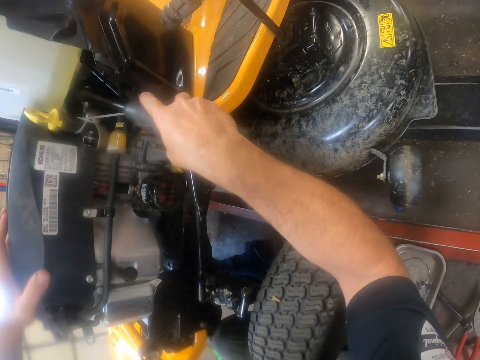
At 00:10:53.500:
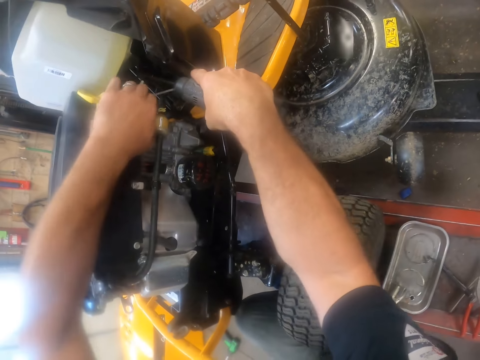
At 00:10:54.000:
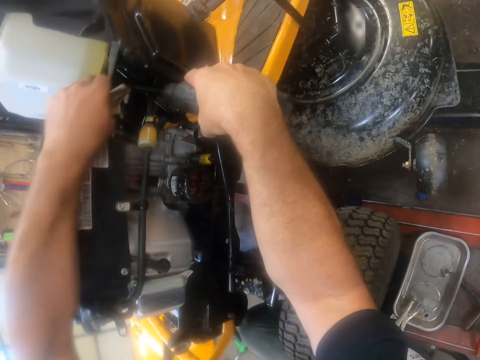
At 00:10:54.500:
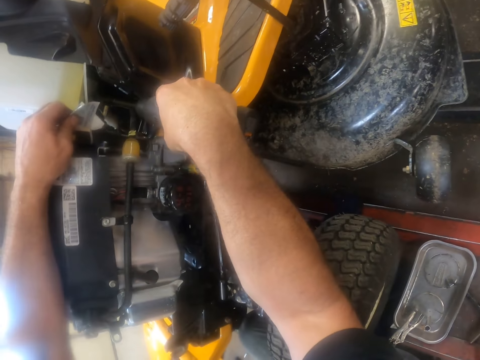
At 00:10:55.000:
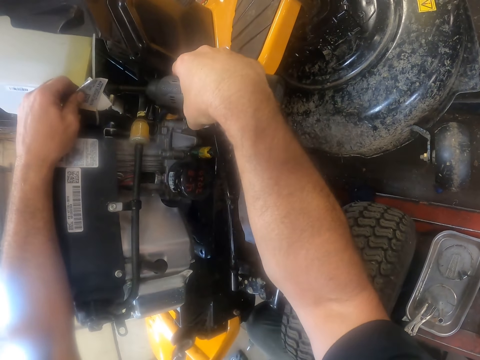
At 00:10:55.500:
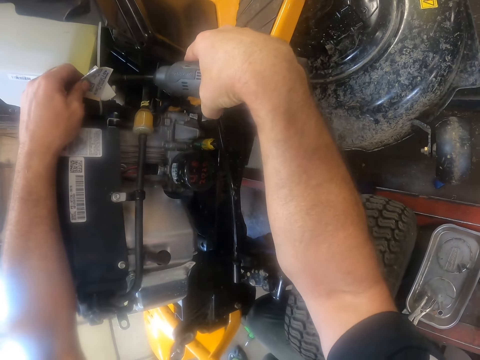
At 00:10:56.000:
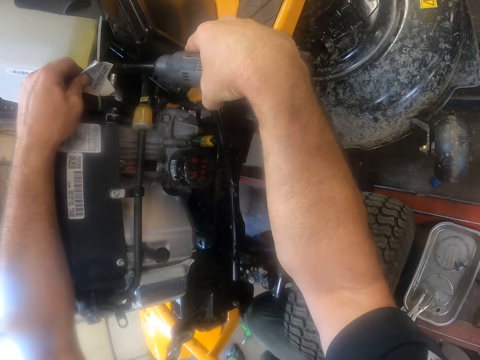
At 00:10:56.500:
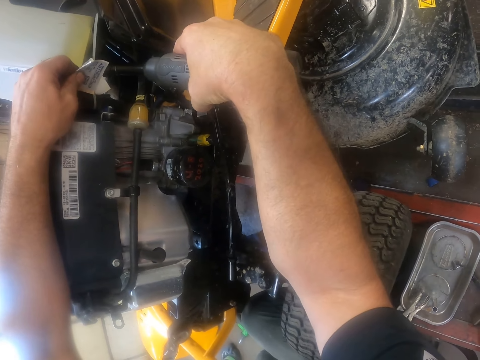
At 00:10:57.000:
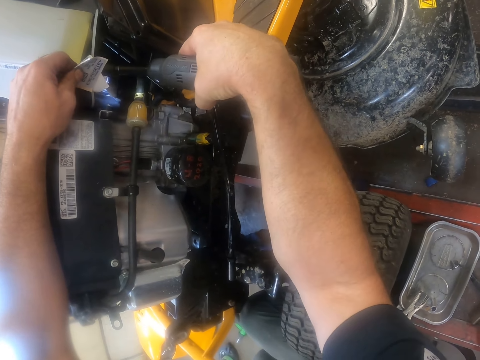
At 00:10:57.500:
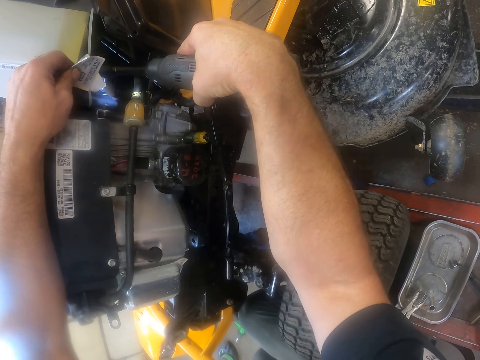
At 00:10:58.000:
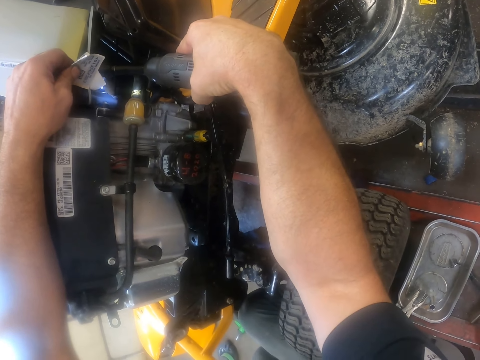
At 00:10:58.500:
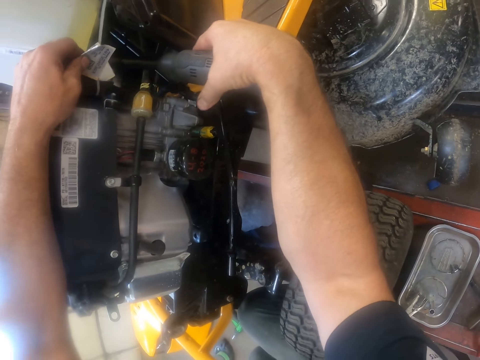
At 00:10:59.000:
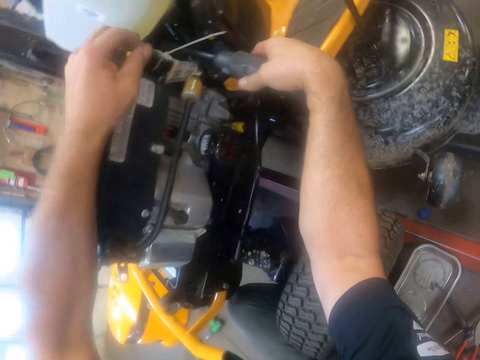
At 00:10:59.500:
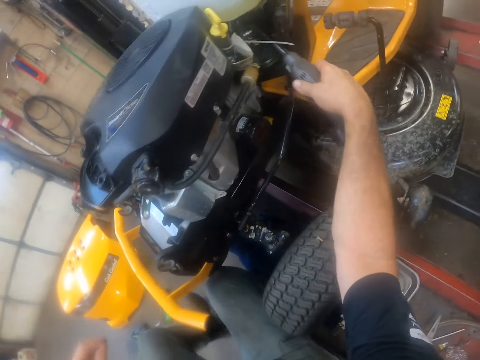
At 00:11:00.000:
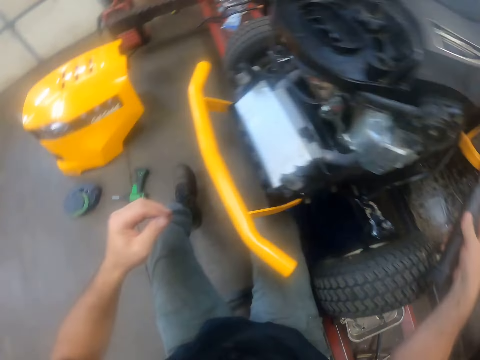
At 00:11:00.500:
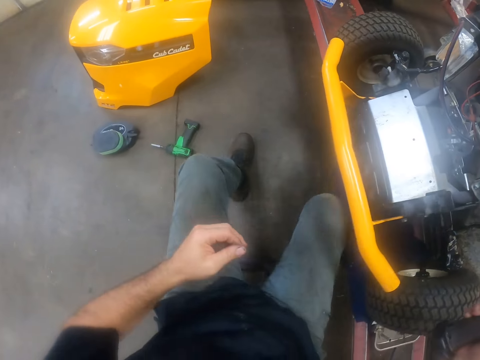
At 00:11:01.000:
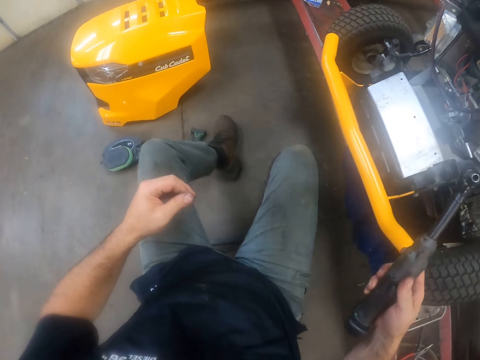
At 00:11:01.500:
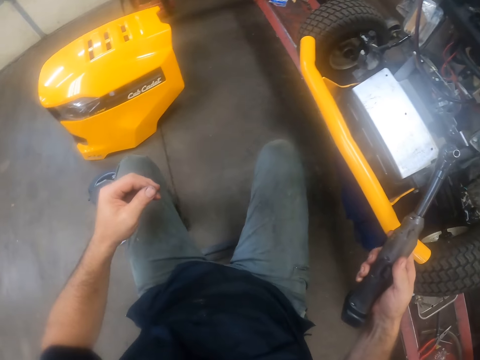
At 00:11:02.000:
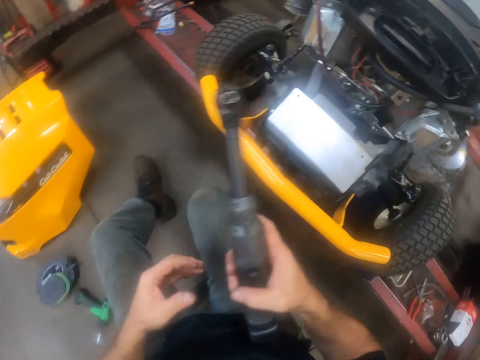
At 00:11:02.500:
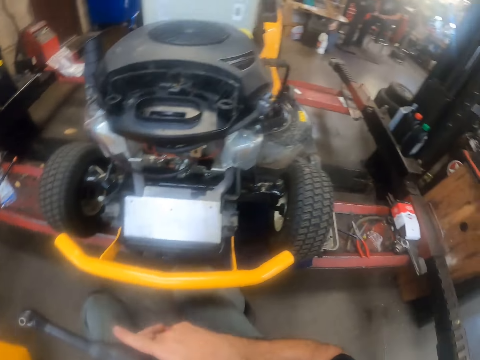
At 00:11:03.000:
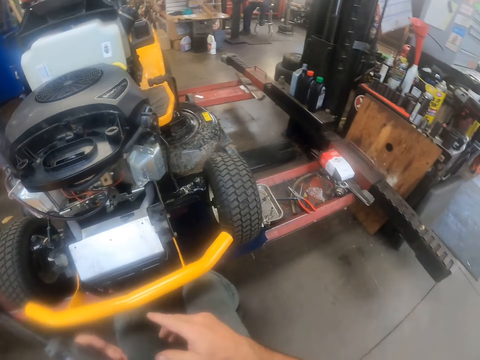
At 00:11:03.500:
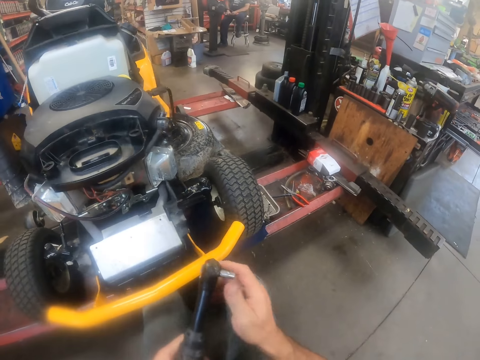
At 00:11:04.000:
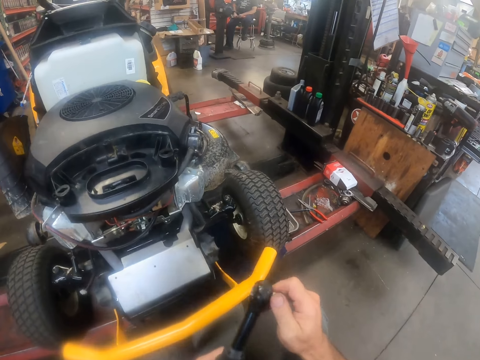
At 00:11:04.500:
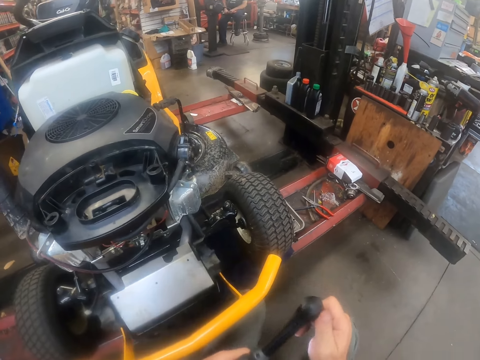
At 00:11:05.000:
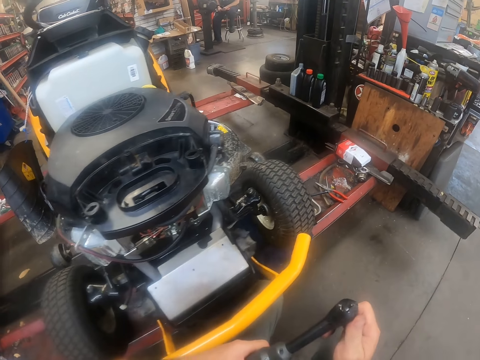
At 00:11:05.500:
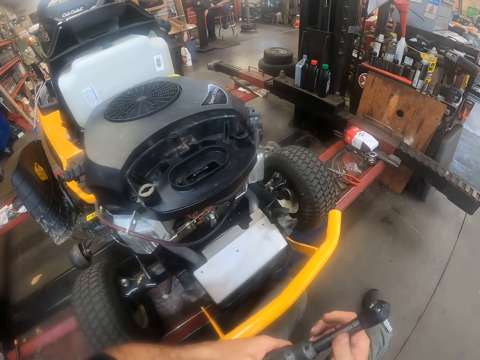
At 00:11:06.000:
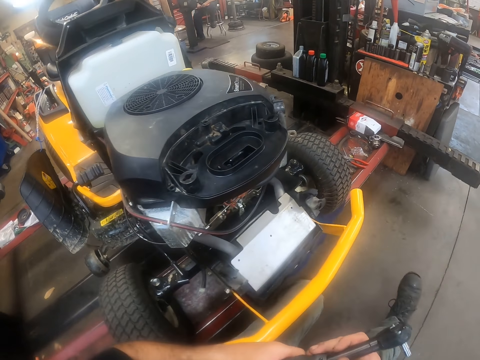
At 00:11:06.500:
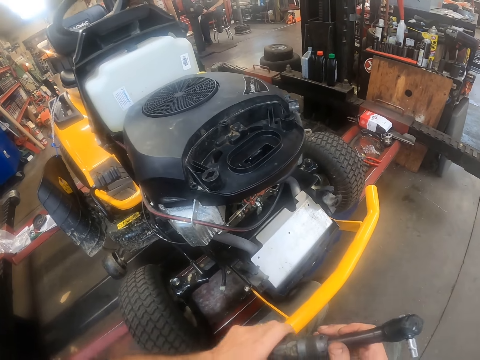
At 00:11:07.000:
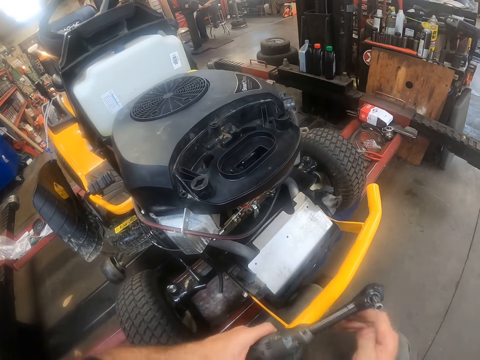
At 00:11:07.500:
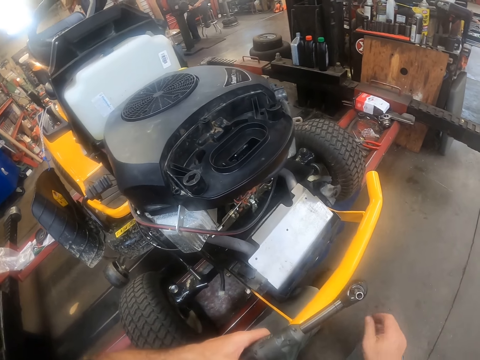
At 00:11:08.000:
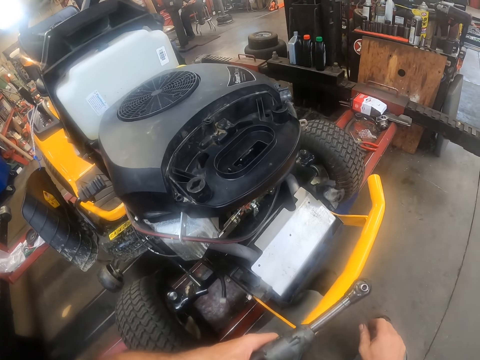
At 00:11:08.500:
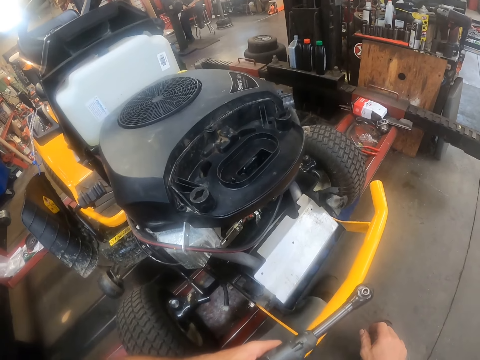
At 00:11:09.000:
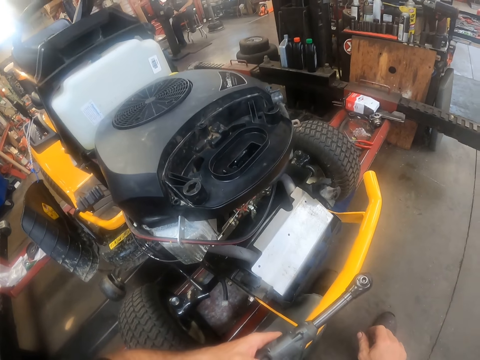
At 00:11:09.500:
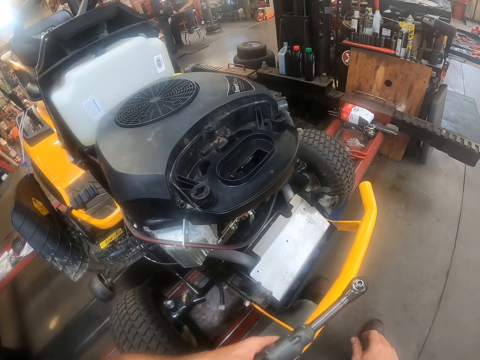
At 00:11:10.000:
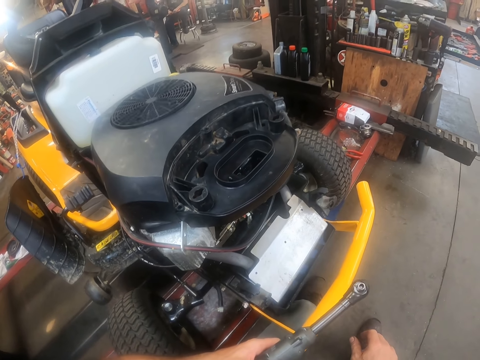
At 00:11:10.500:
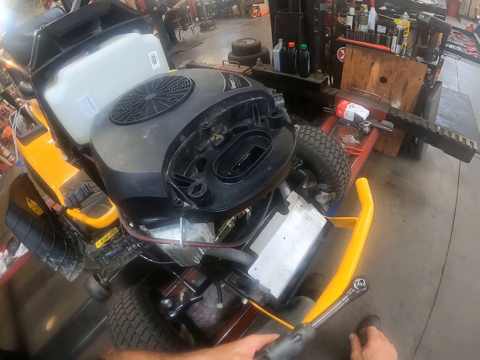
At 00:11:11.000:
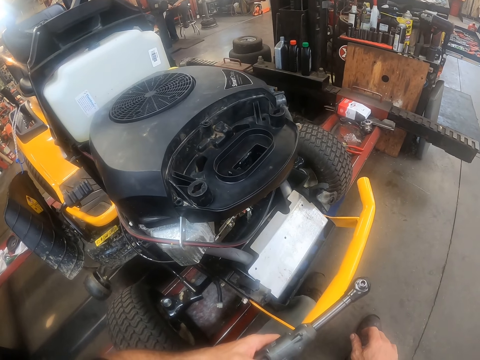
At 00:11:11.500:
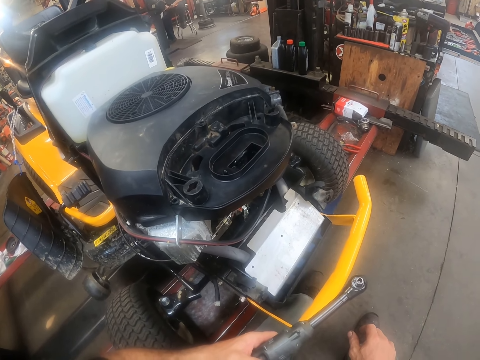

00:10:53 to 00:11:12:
The camera wearer drills in a screw on the engine deck cover with the hand drill. He drills the engine. He adjusts the hand drill on the floor with his left leg. He adjusts the automotive machine. He holds the automotive machine.

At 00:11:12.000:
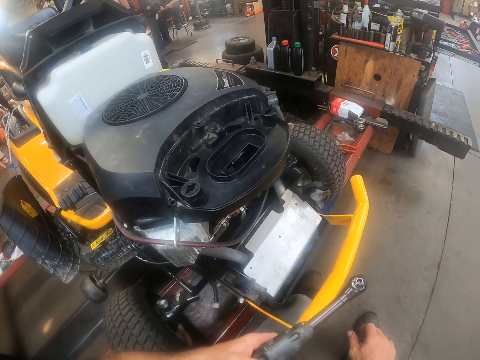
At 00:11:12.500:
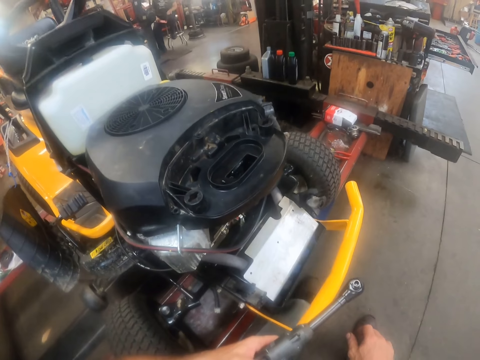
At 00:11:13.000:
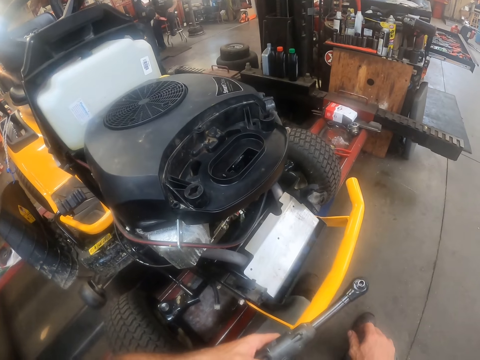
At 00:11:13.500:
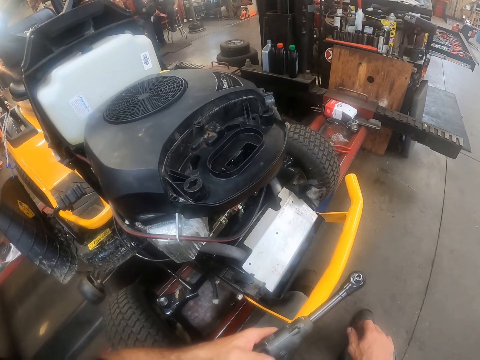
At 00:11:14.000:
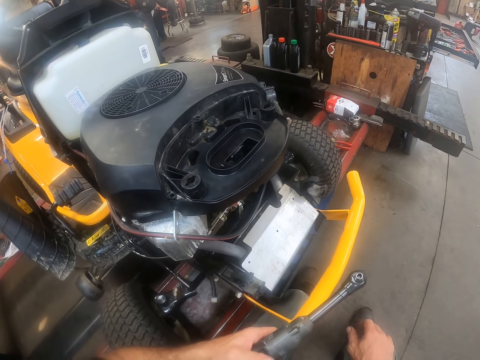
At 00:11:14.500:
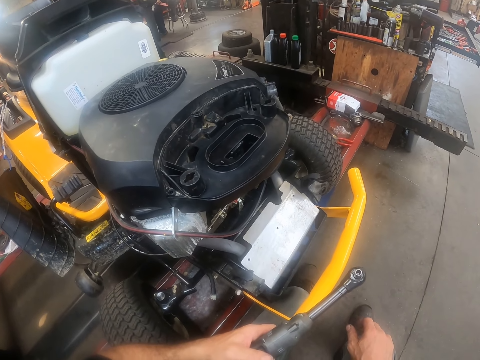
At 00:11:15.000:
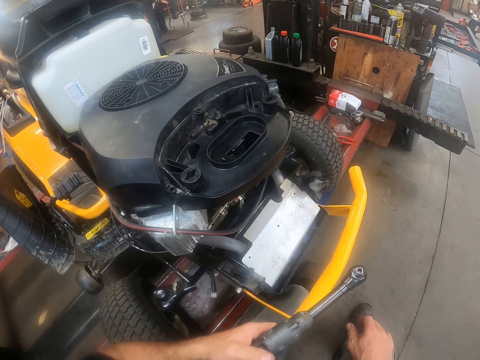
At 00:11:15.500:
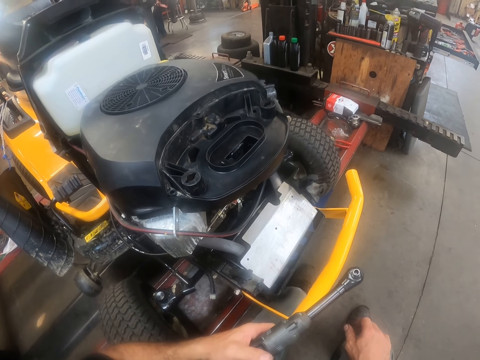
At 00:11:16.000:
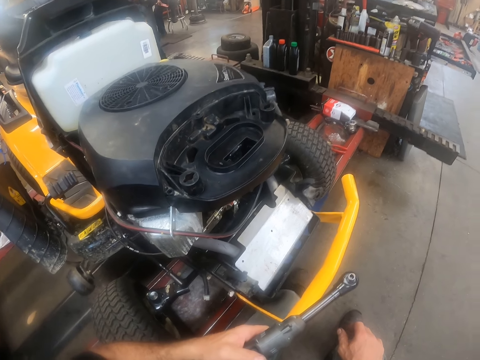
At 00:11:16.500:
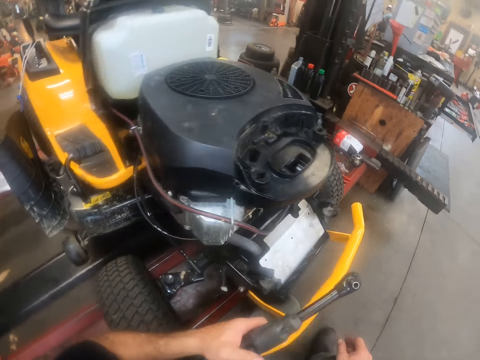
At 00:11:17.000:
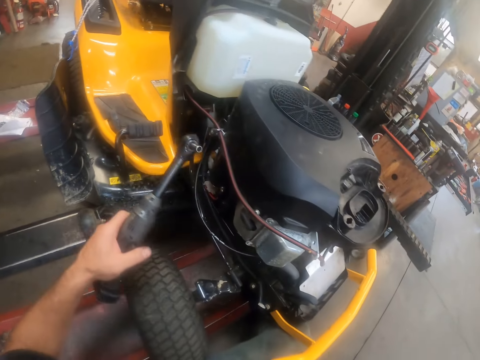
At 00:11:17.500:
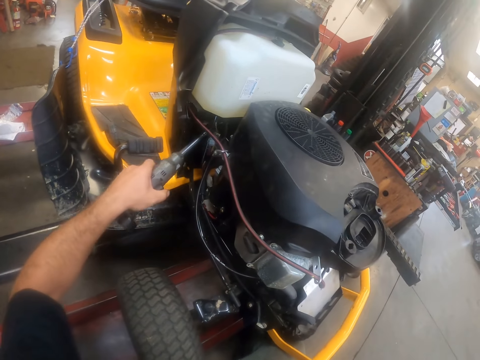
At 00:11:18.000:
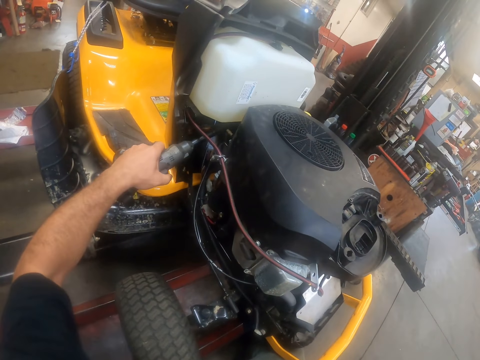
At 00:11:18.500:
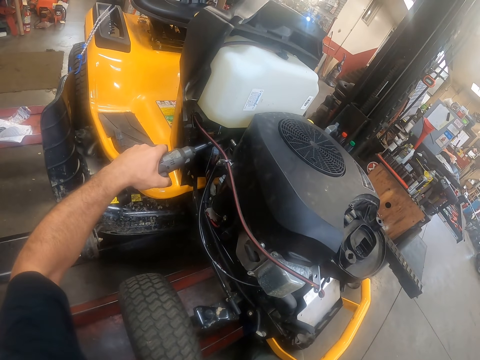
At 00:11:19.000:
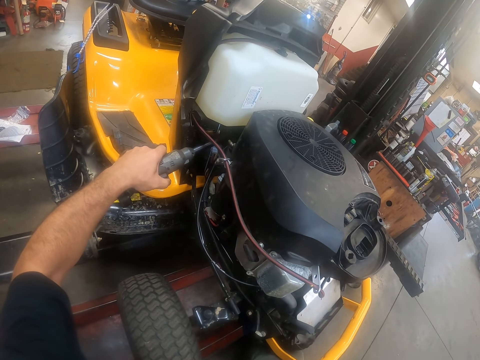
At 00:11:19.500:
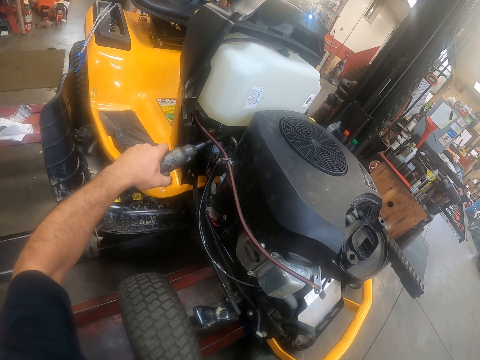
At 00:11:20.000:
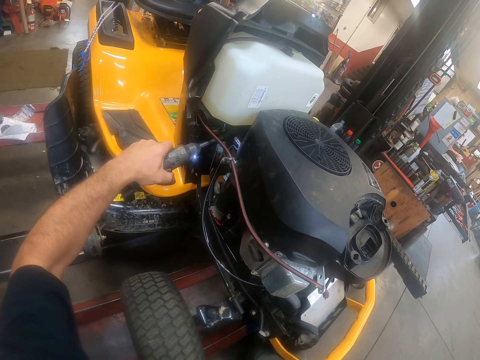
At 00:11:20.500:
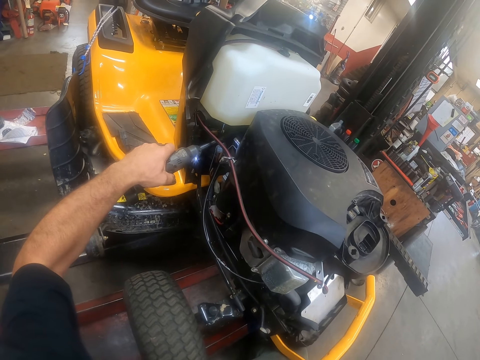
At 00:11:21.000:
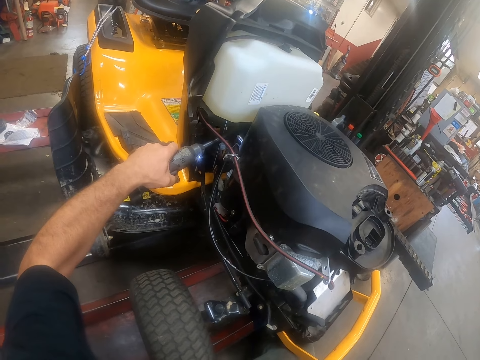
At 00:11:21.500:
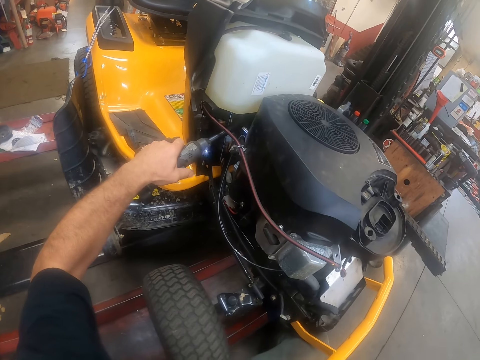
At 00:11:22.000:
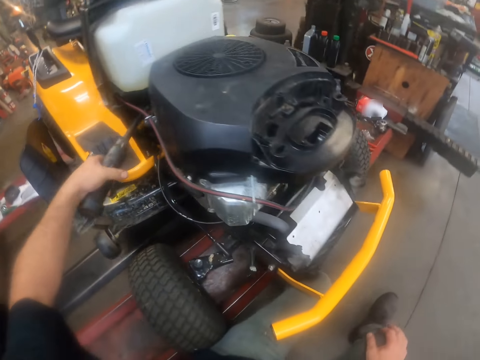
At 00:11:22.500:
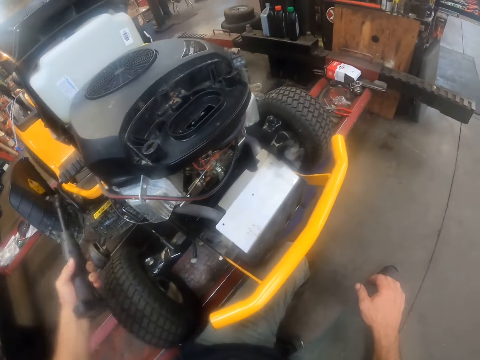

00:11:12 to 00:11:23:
The camera wearer drills in another screw on the engine deck cover with the hand drill.
